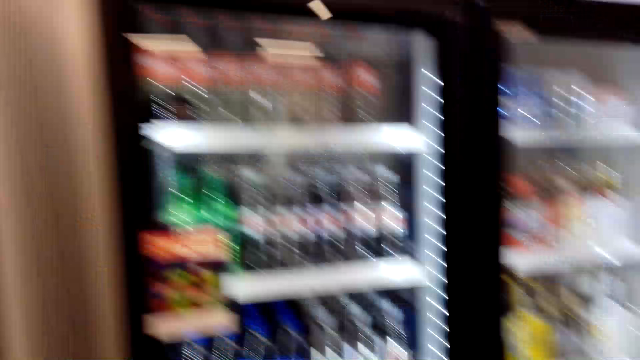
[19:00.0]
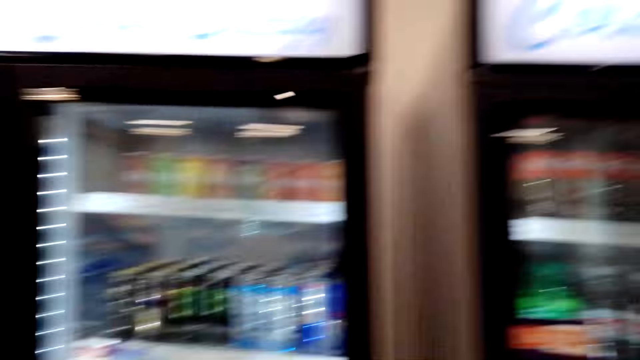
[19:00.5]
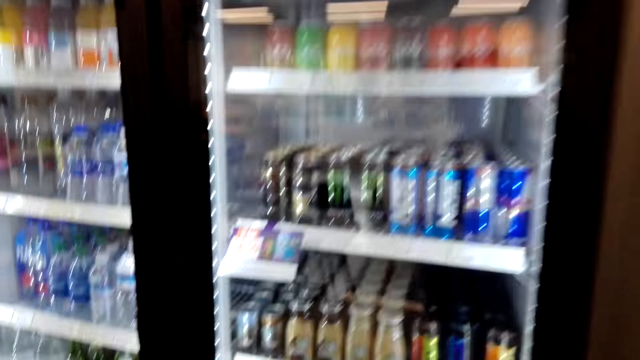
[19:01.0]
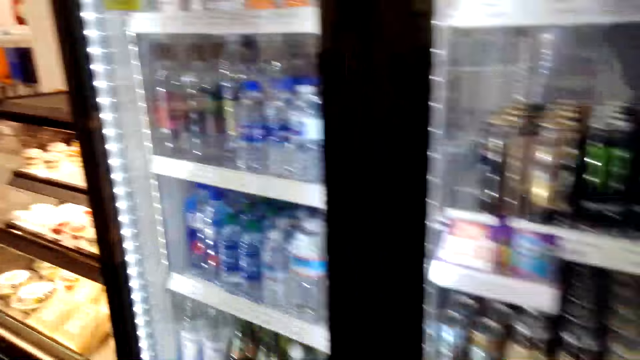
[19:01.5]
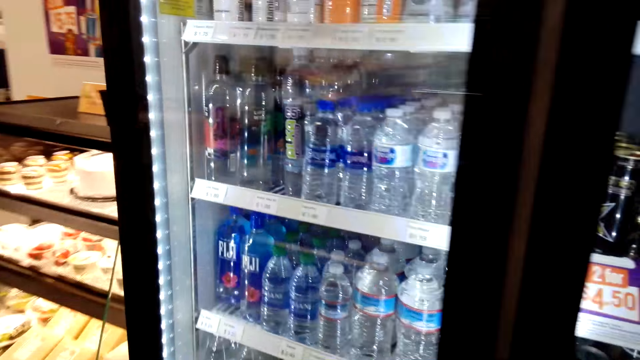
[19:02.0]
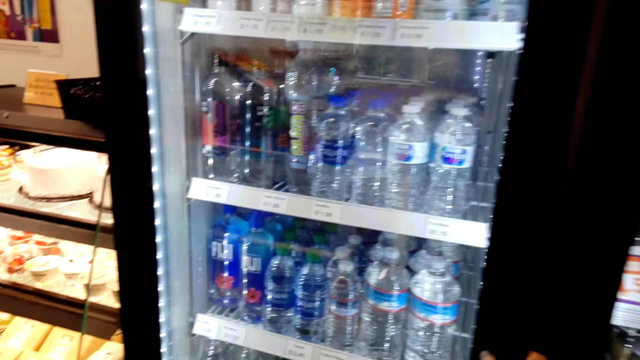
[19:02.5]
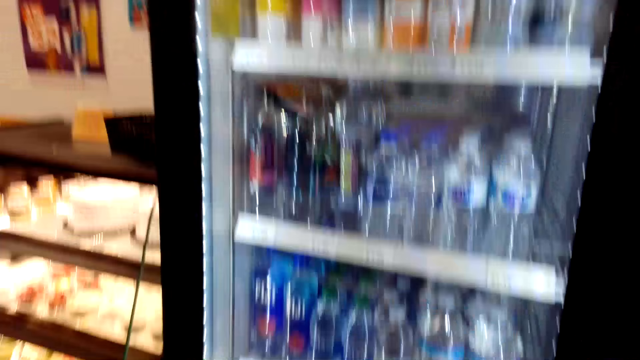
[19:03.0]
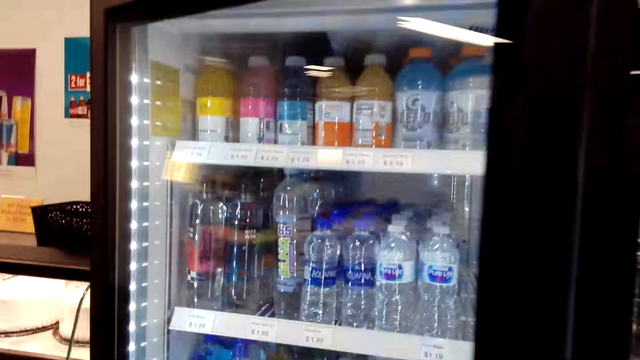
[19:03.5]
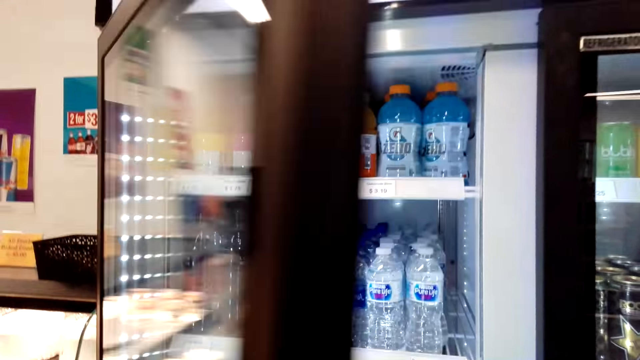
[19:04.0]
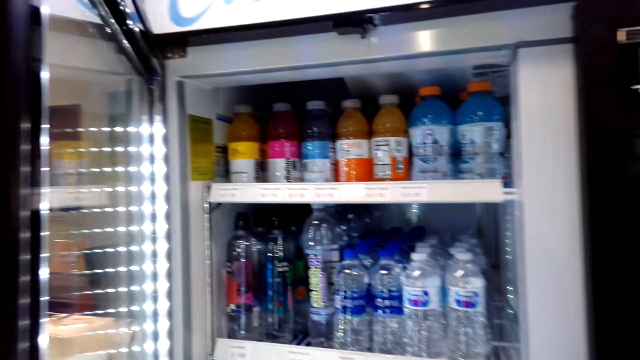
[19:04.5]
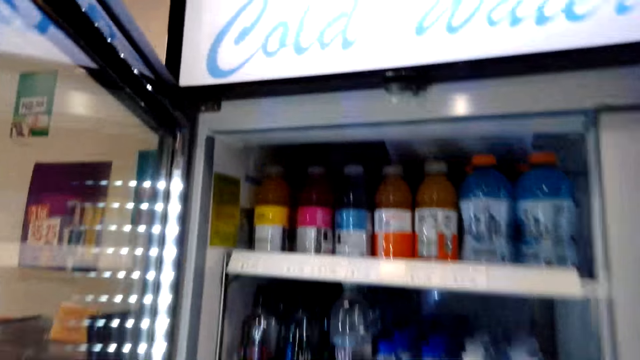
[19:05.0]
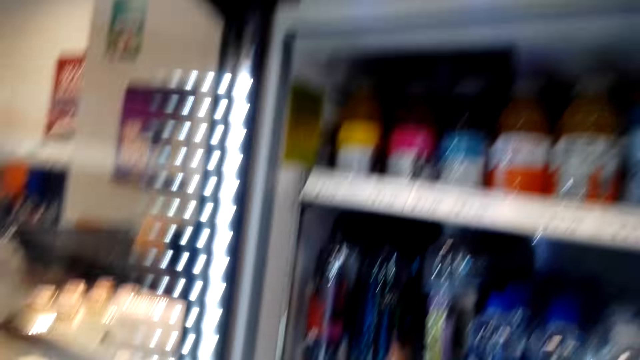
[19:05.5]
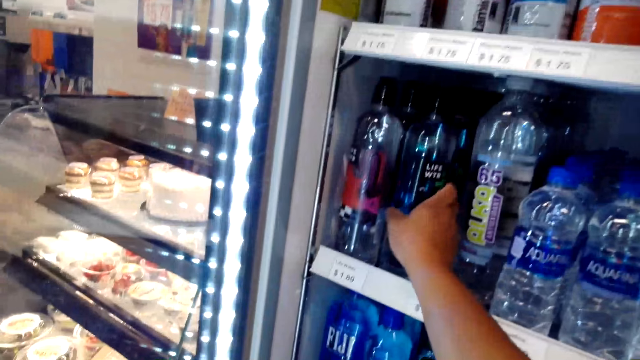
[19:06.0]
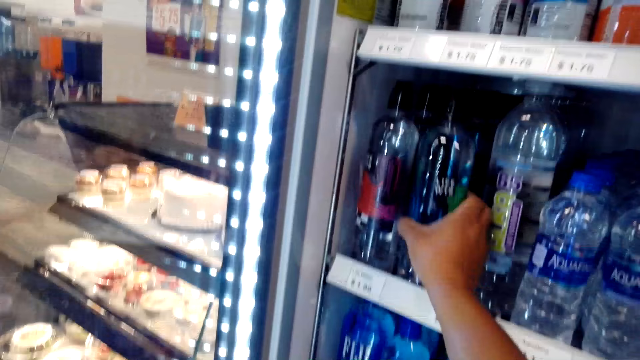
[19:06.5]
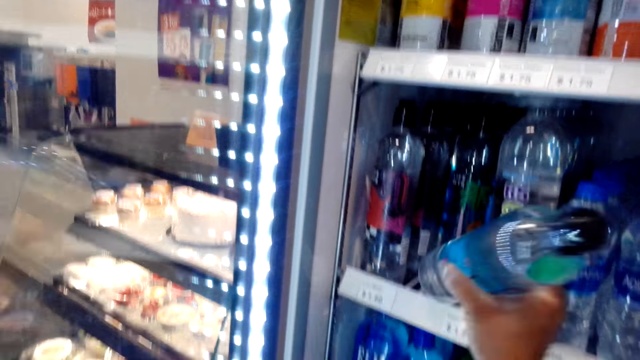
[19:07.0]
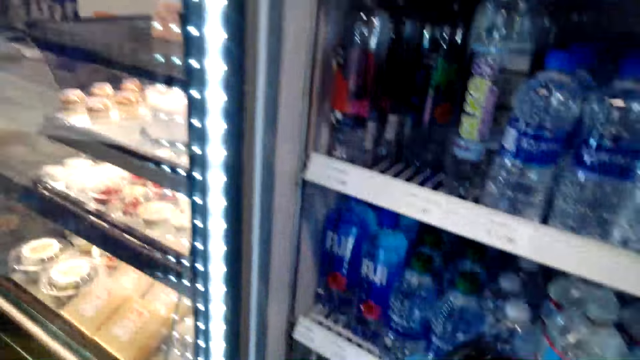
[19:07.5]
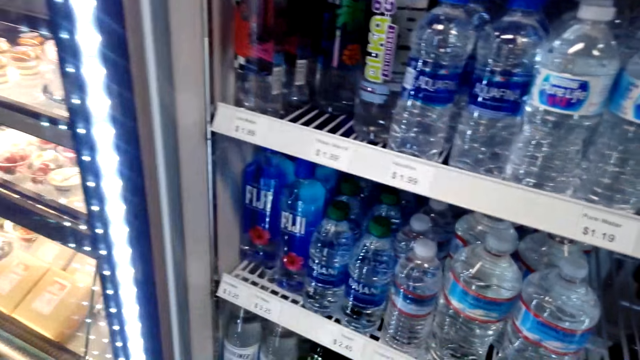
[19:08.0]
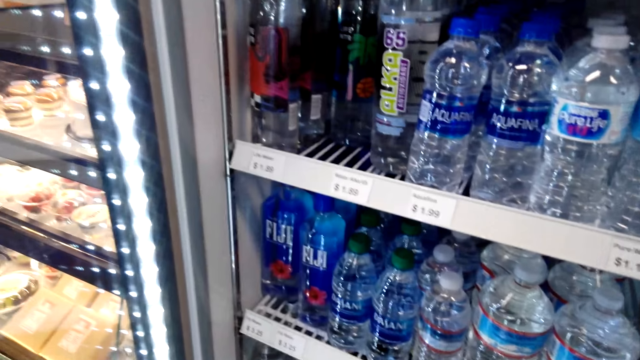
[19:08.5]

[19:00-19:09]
The camera wearer stares at the fridge. They open the fridge. They pick a bottle of water.

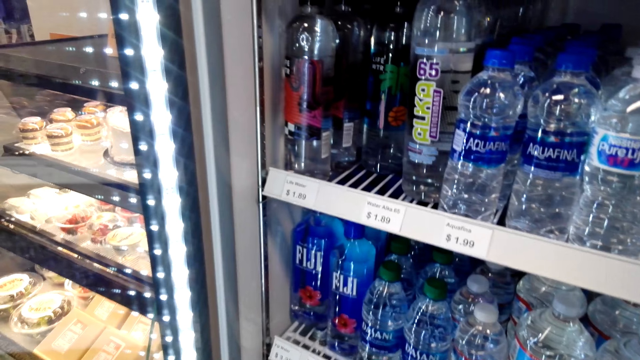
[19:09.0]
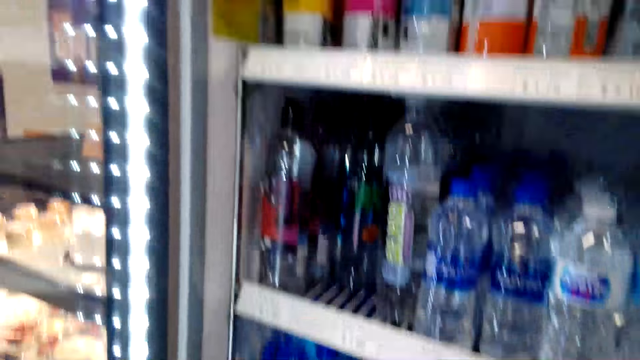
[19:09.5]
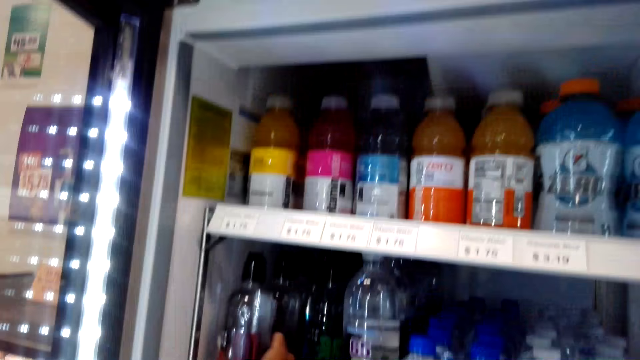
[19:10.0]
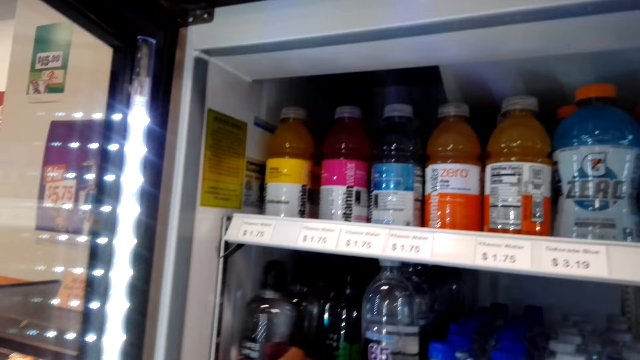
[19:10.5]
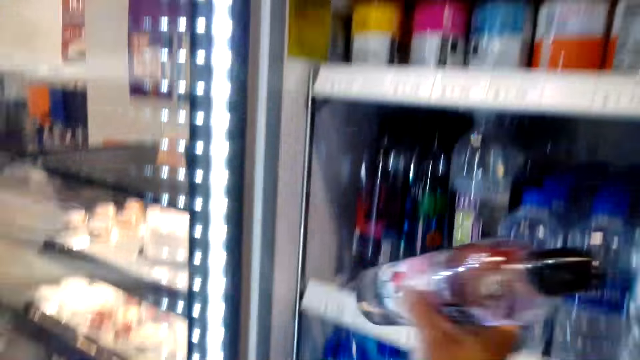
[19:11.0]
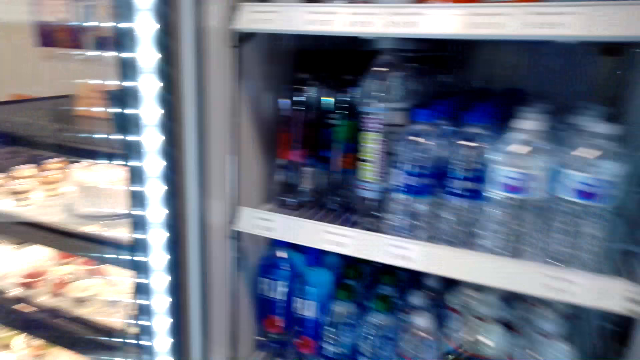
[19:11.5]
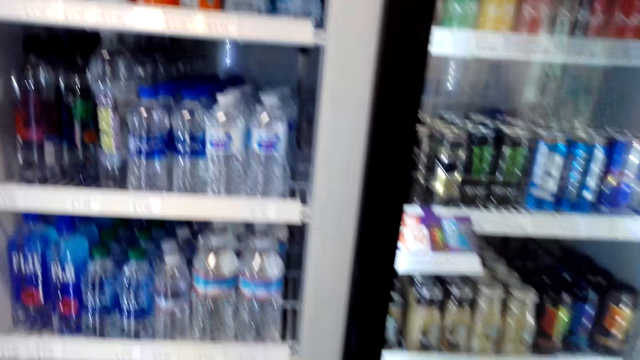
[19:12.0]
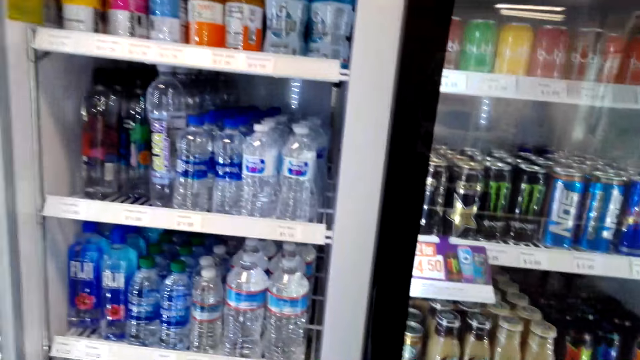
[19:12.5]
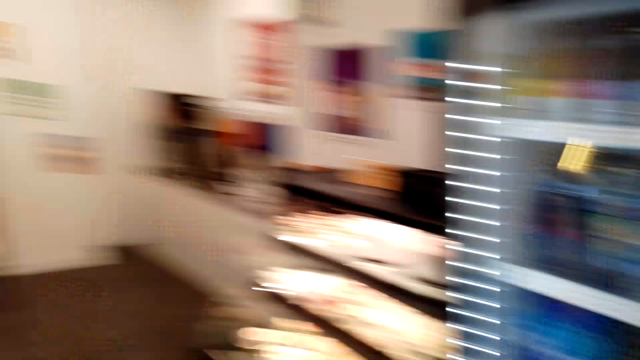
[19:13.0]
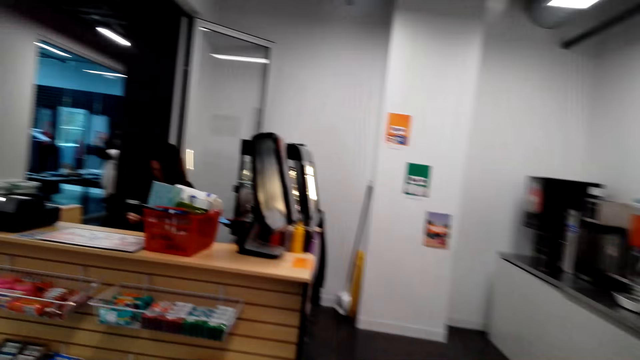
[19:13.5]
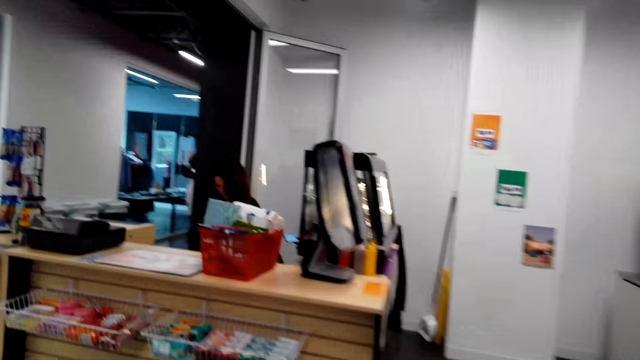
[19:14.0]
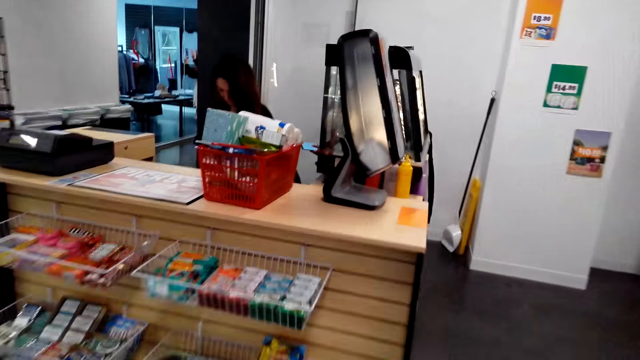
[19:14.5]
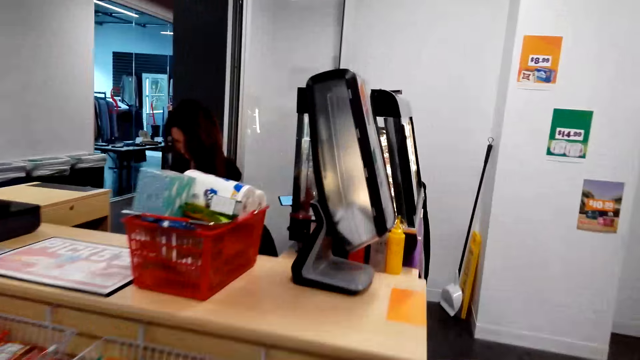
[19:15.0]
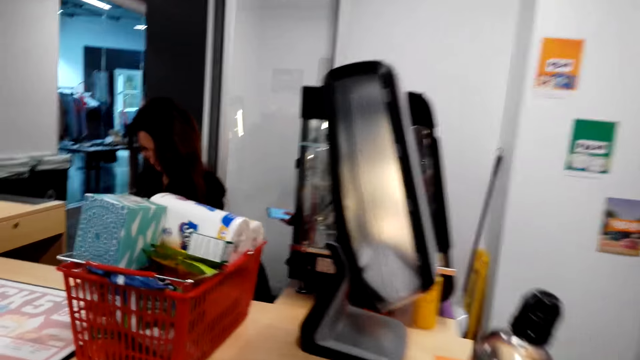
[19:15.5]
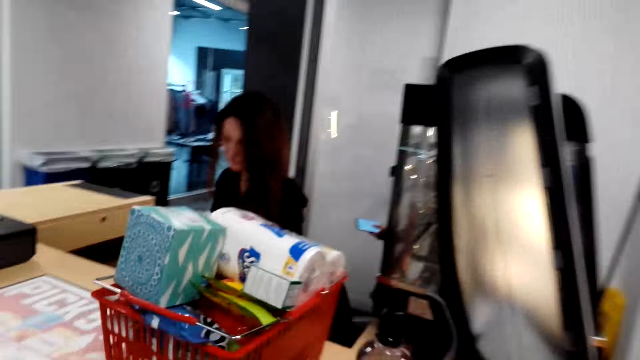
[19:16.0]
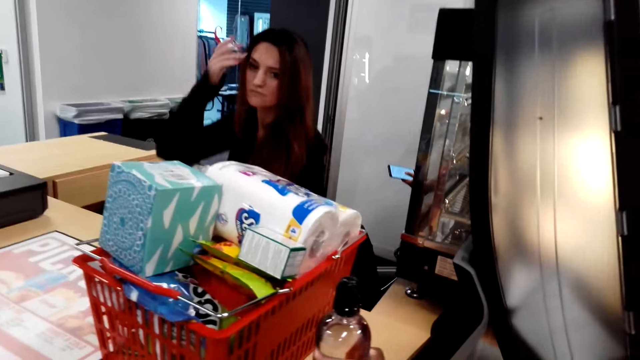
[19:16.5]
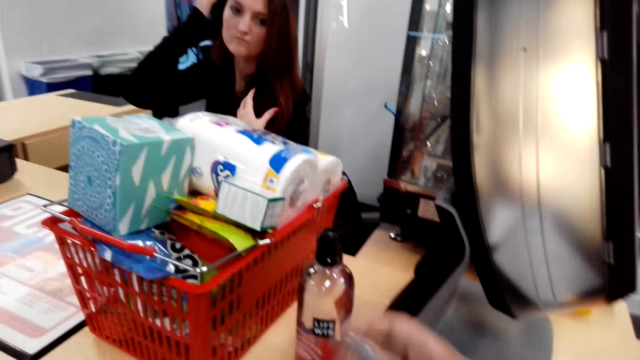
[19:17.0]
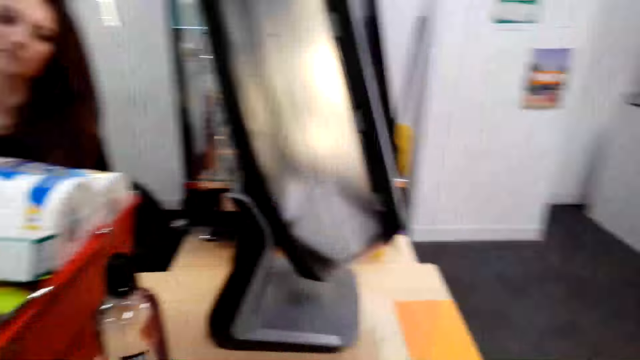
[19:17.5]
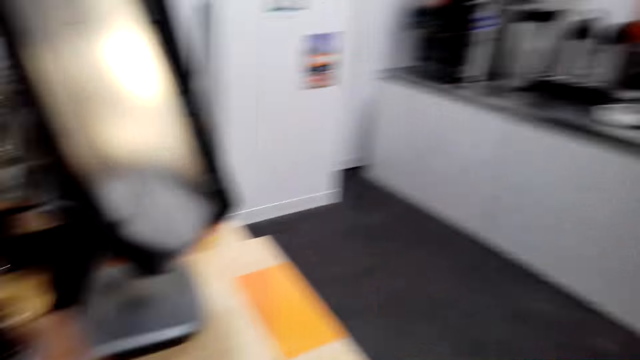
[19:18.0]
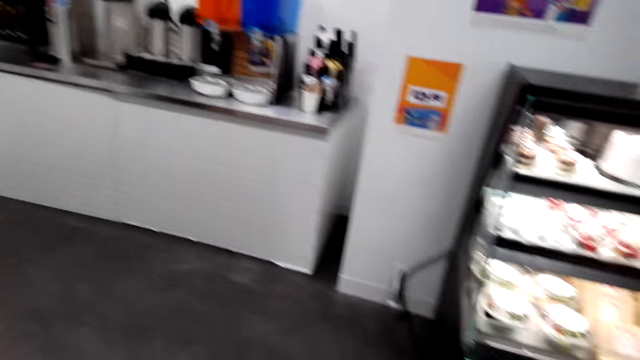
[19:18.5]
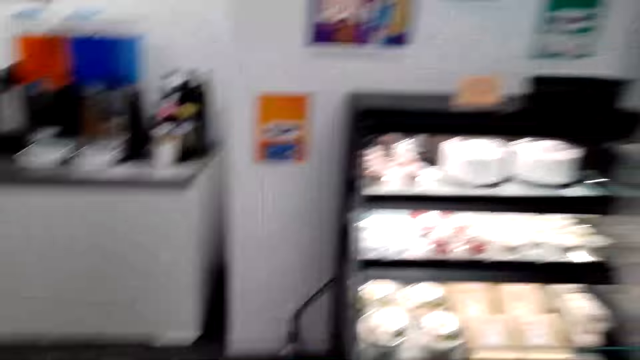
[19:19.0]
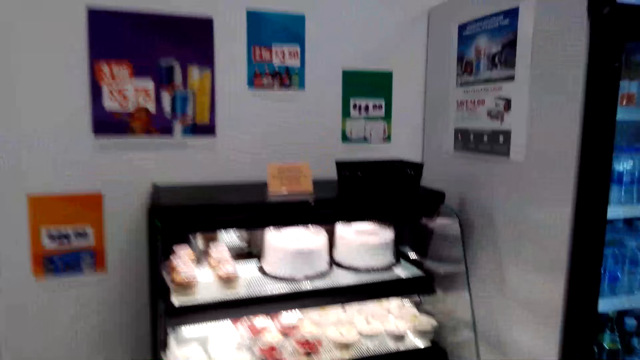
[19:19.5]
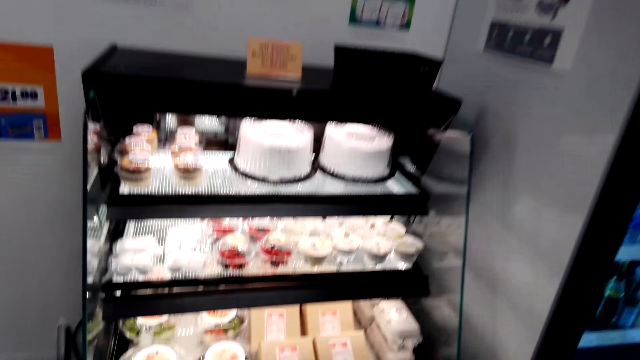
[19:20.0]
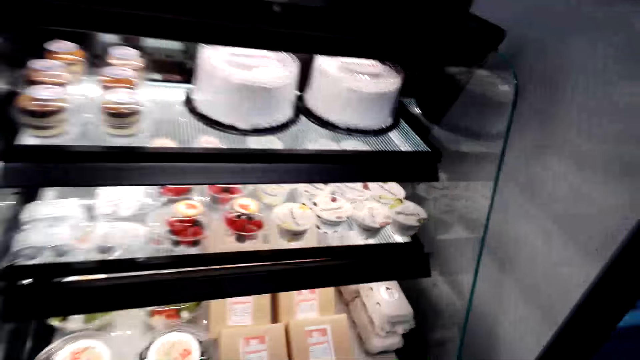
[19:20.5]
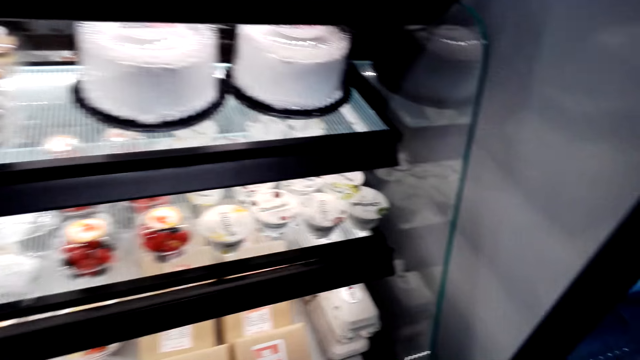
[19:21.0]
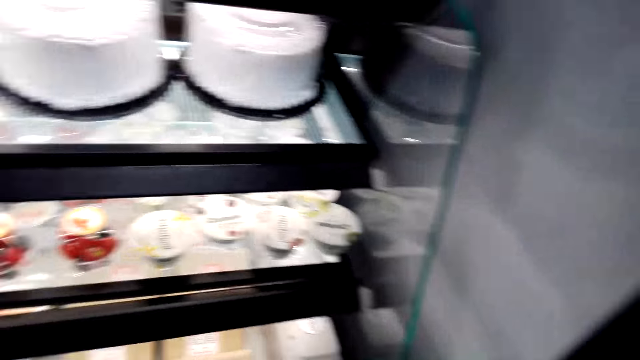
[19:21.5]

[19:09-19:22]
The camera wearer picks the second bottle of water. They close the fridge. They walk towards the counter. A lady sits at the cashier. The camera wearer walks around the supermarket. They put the bottle of water on the counter. They look around. They pick a container of chocolate. They walk towards the cake.
